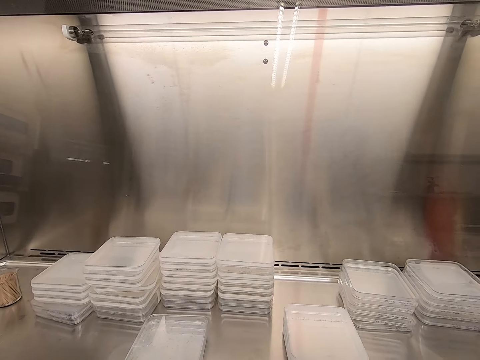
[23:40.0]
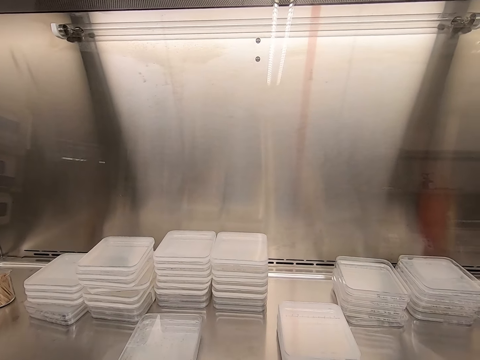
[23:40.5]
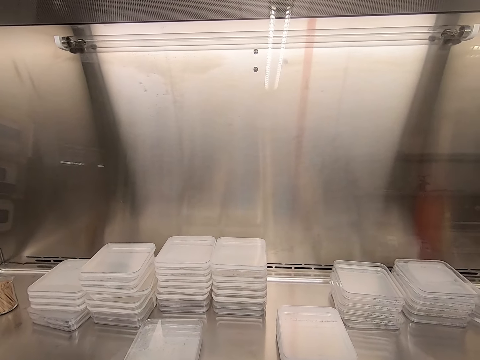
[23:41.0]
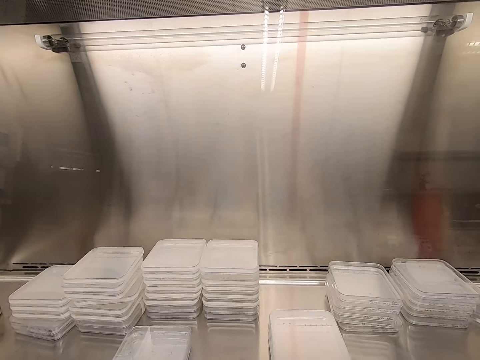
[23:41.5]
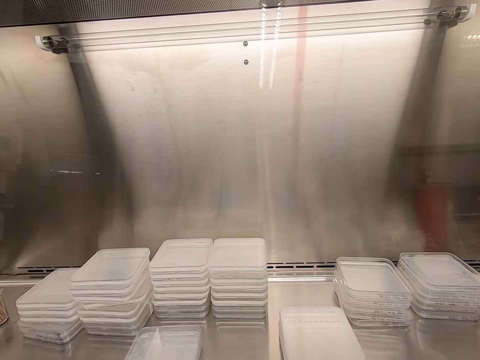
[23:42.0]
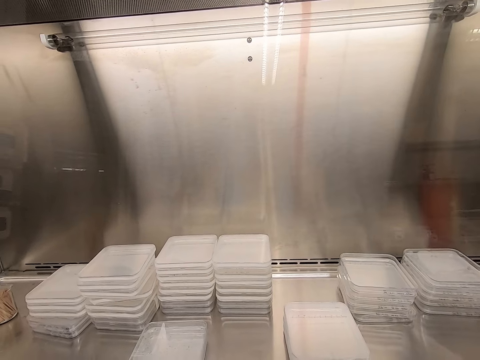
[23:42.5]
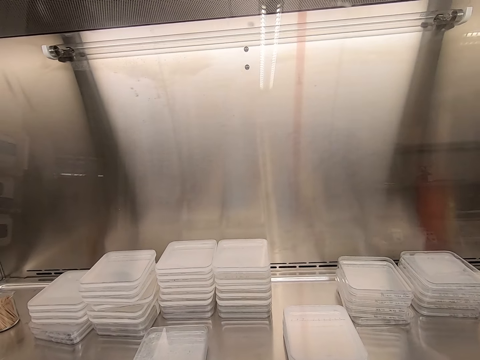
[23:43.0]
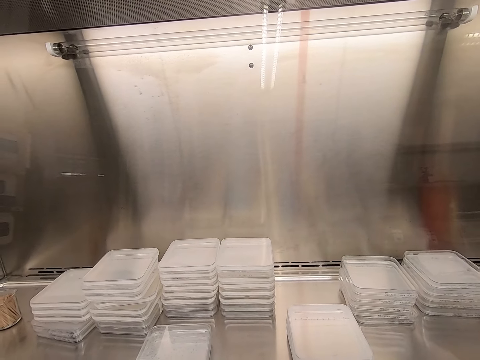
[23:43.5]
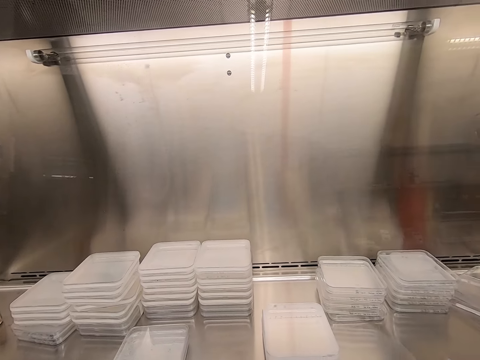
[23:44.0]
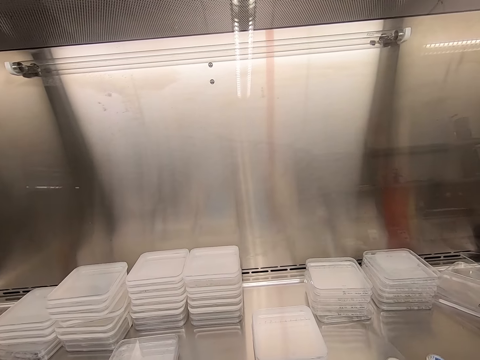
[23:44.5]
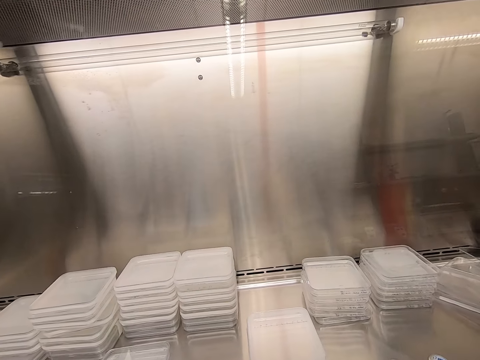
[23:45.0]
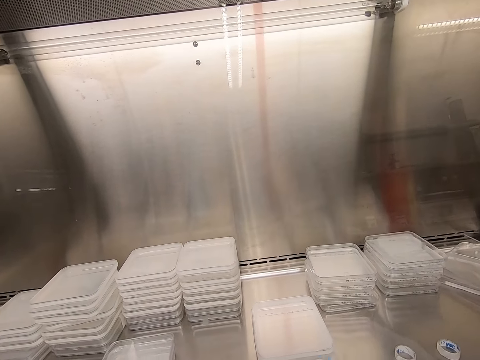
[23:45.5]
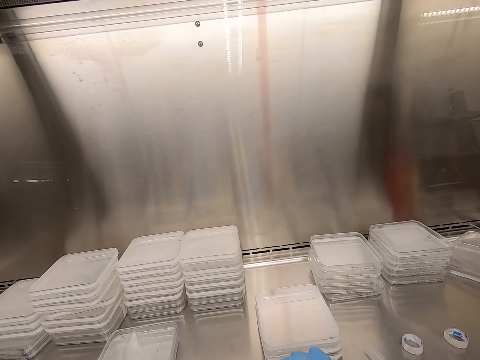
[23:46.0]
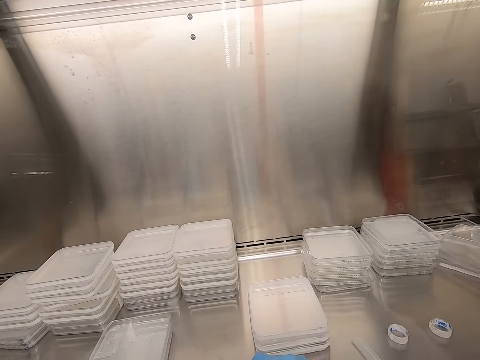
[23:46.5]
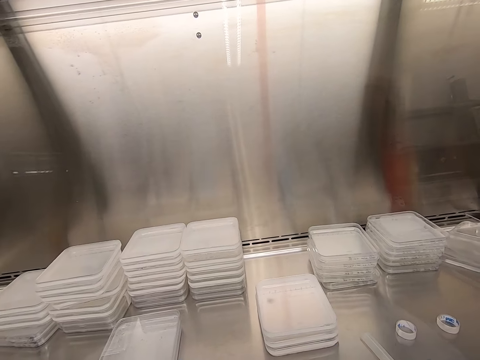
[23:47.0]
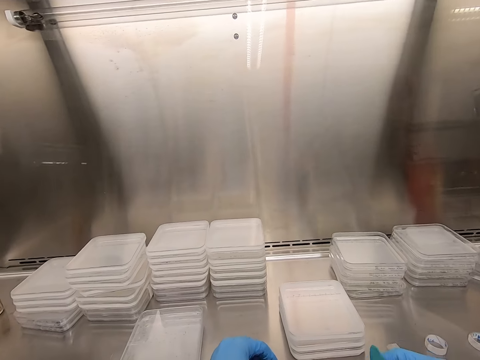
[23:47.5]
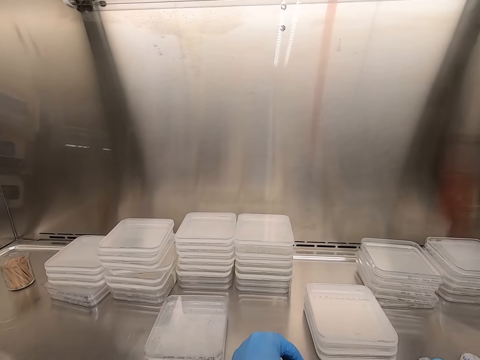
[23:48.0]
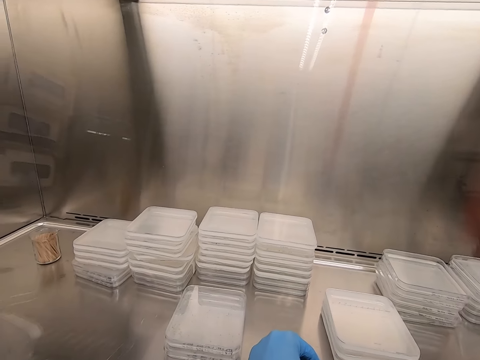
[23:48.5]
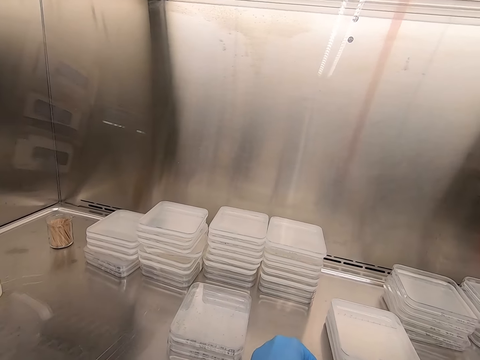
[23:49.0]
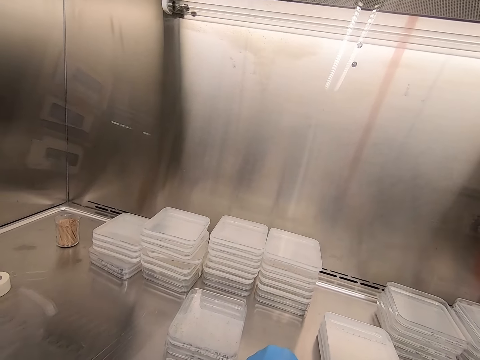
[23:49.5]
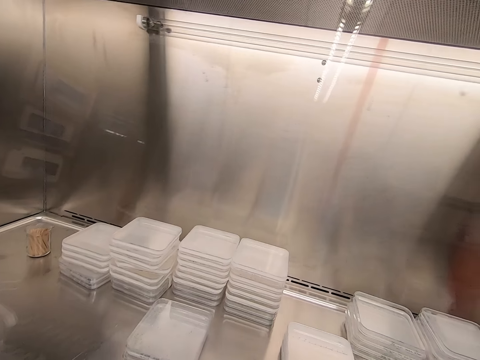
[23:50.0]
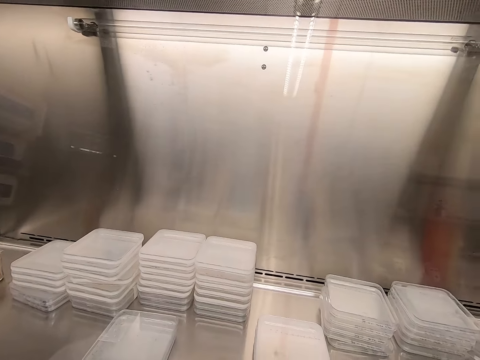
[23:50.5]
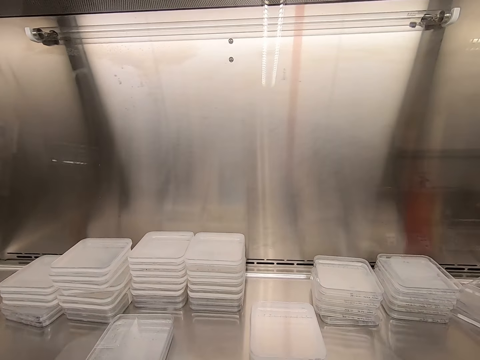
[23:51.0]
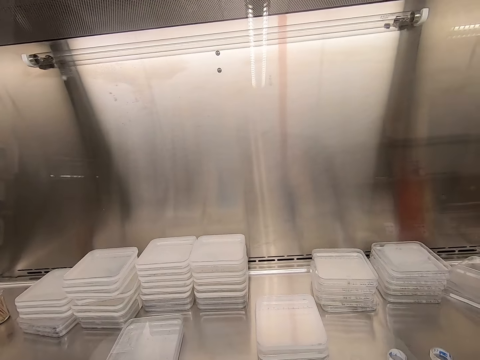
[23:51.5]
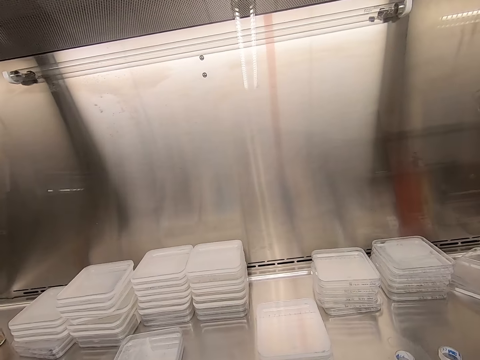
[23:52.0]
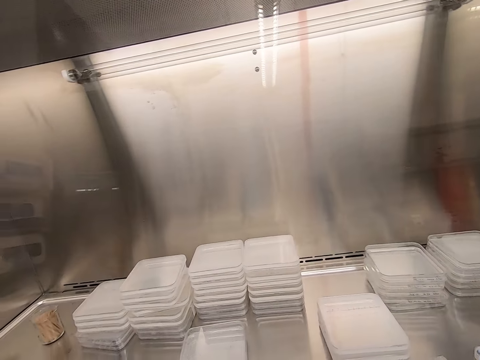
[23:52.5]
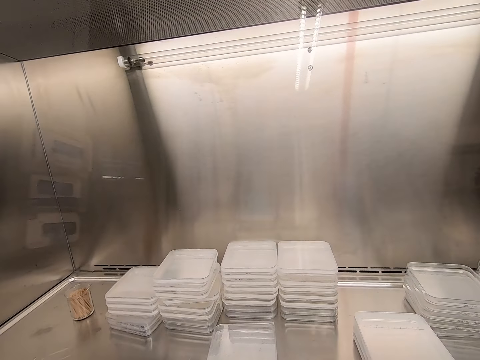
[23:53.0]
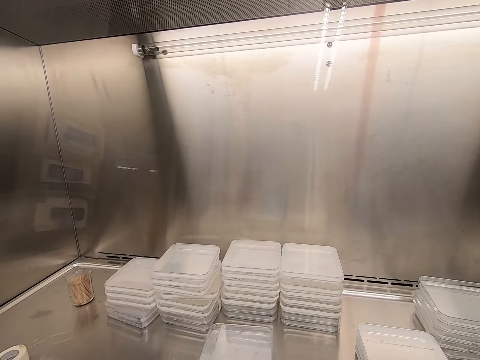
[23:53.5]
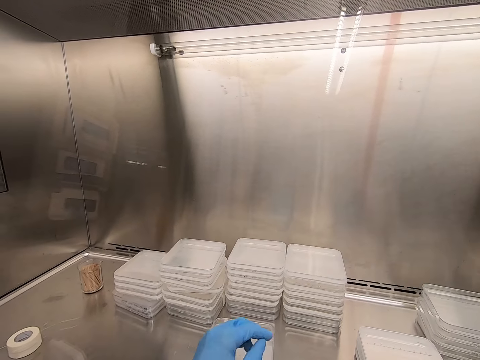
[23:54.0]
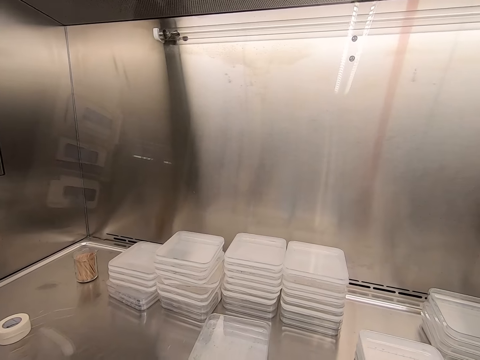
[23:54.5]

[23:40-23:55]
The camera wearer seals a container.

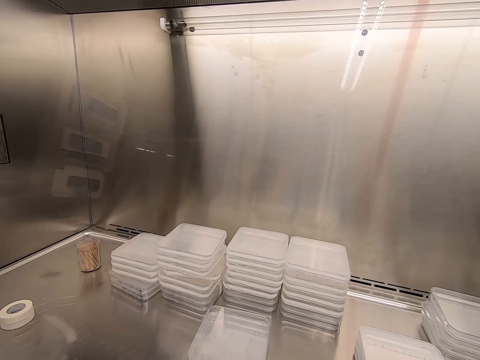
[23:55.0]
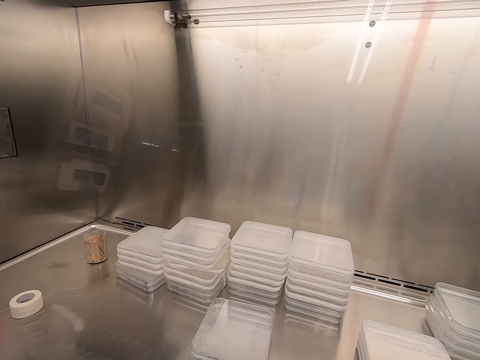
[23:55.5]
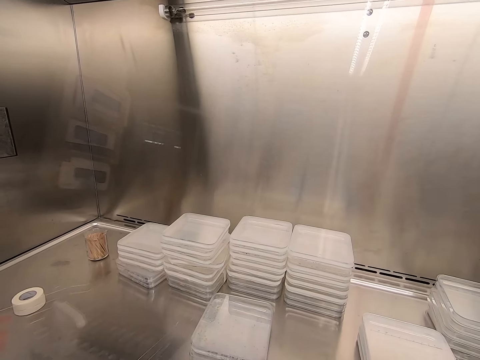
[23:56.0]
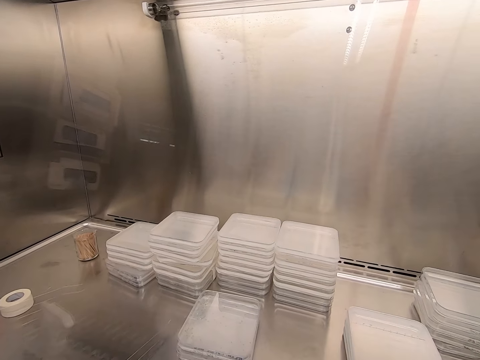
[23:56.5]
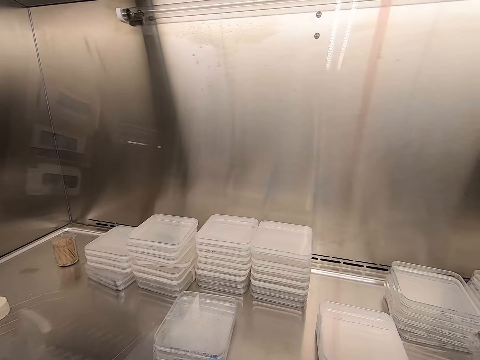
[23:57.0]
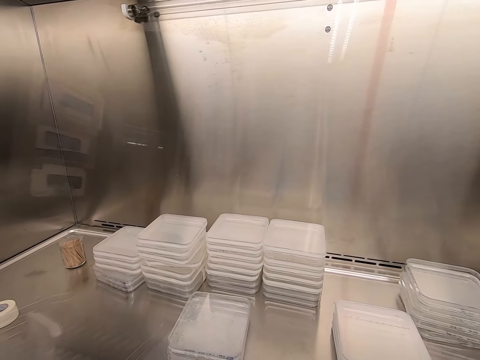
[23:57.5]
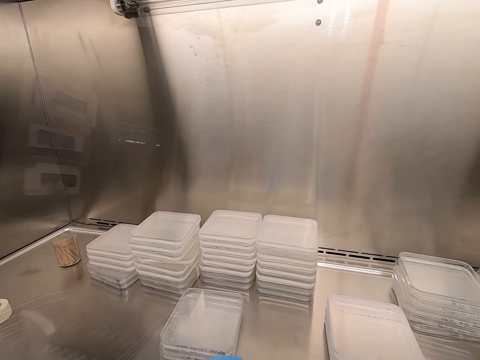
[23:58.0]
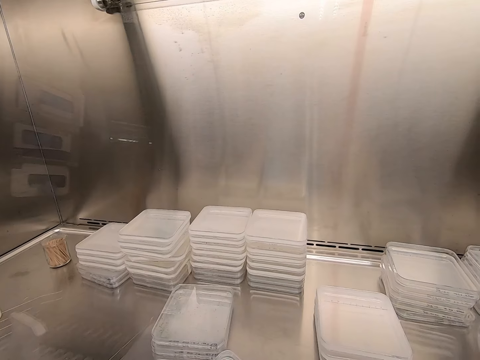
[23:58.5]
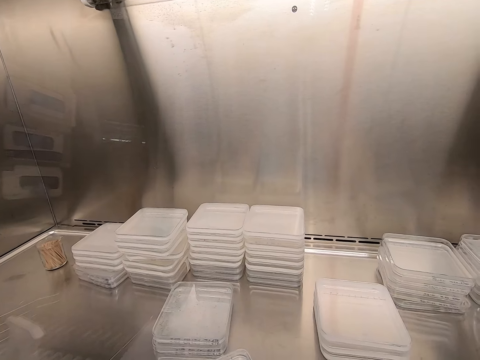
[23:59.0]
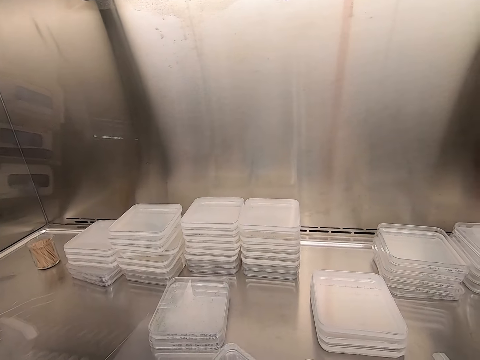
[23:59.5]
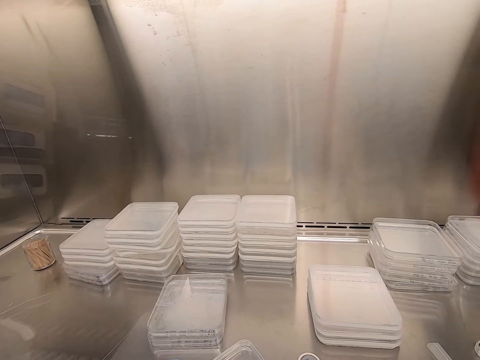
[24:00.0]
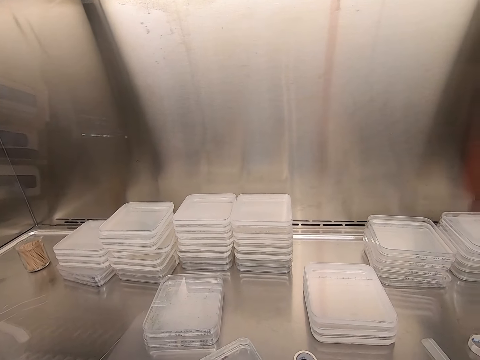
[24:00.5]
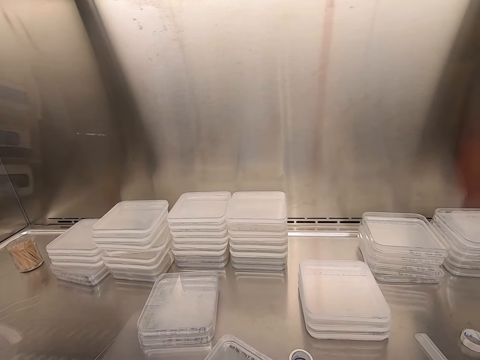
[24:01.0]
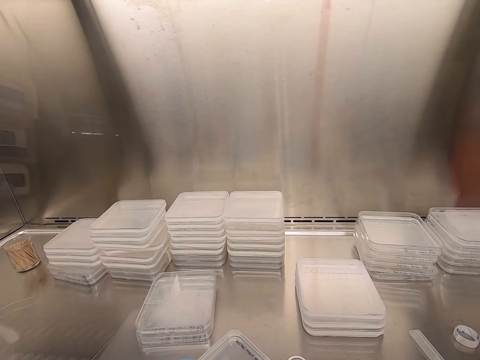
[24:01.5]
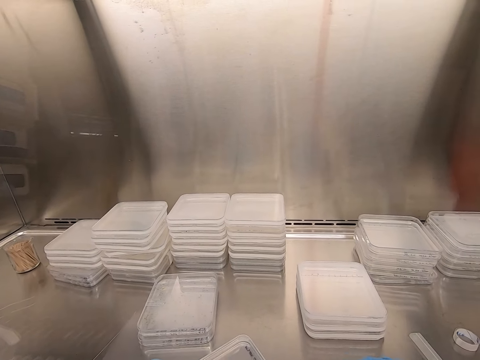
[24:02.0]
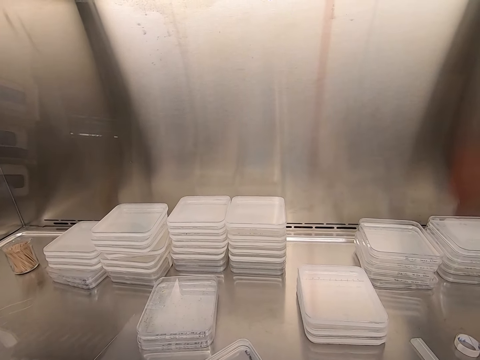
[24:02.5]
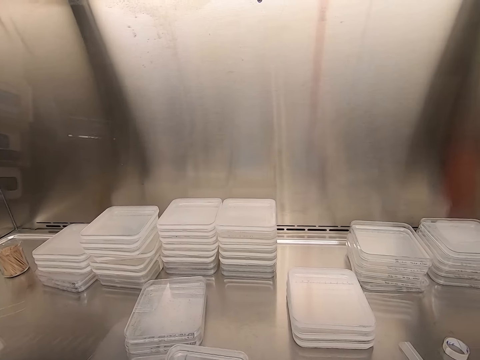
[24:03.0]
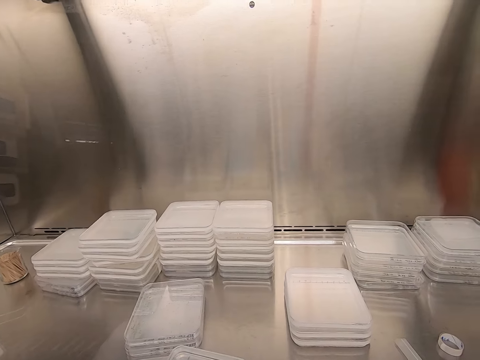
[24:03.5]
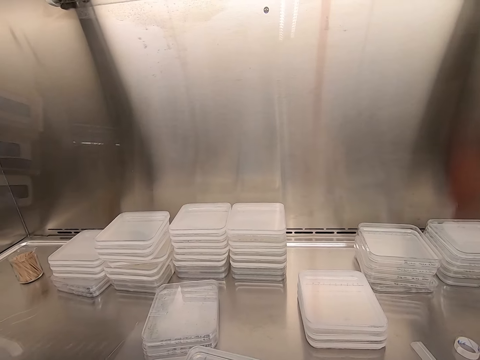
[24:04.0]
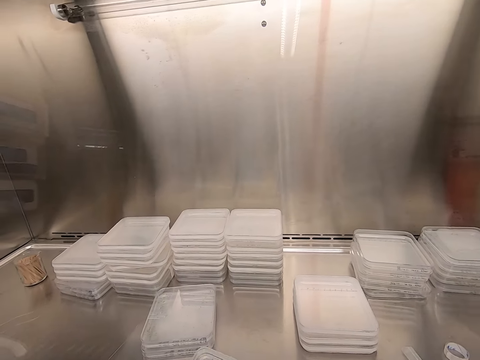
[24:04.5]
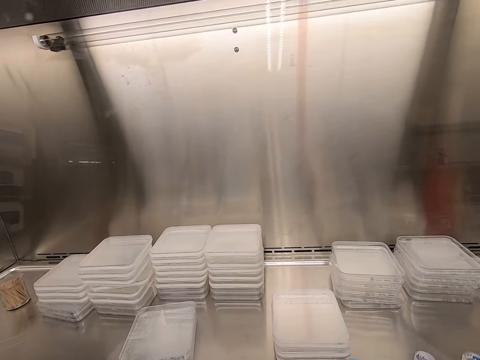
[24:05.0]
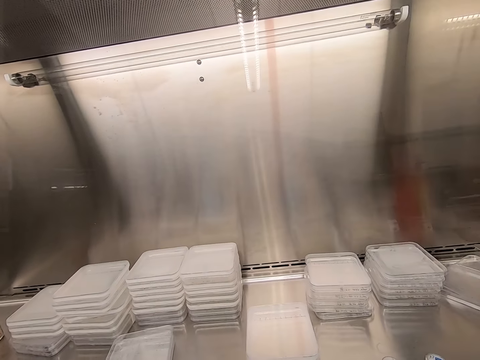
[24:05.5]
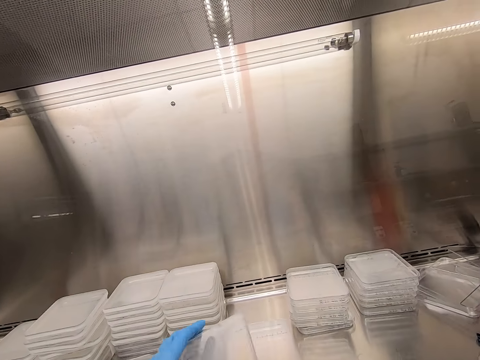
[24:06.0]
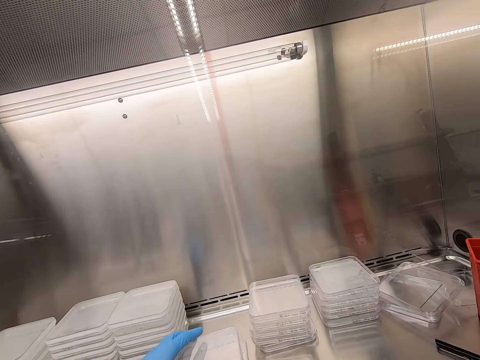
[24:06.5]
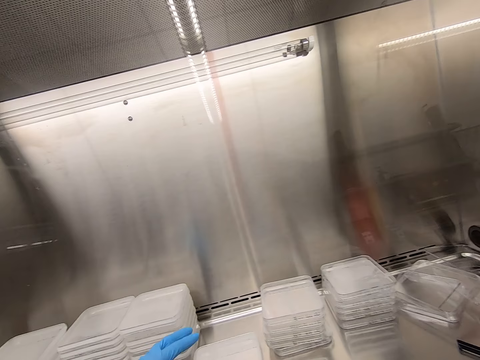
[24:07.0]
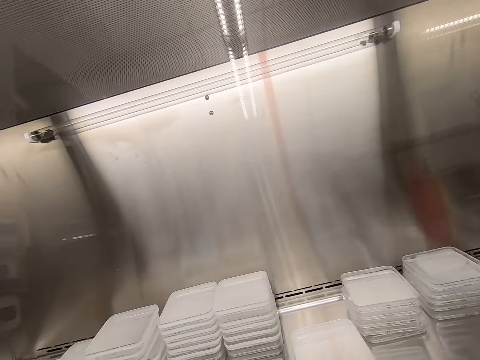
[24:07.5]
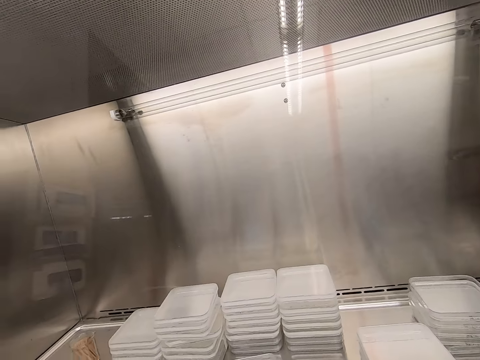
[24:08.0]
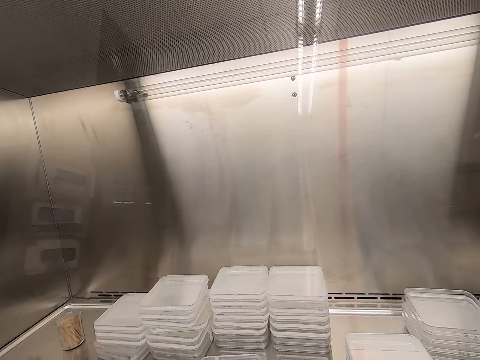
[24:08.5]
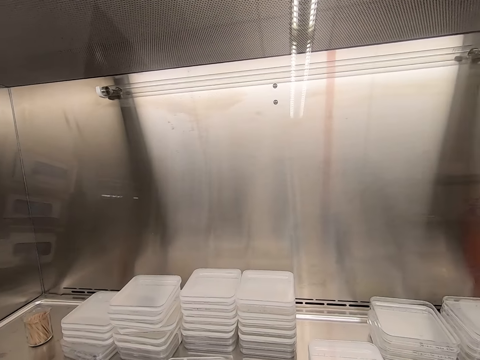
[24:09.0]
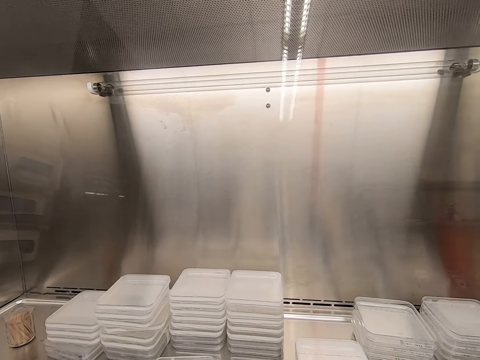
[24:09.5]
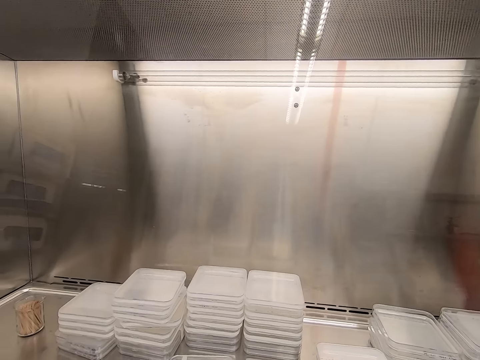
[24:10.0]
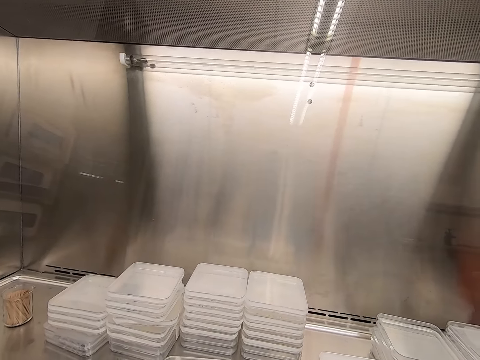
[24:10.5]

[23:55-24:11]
The camera wearer spins the plastic lid. They put the plastic lid on top. They pile up a container. They take another plastic lid.
